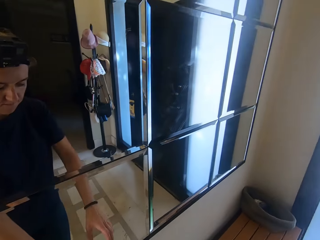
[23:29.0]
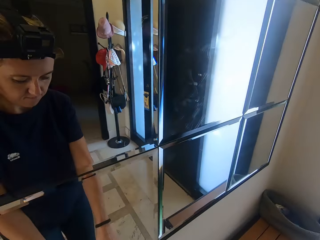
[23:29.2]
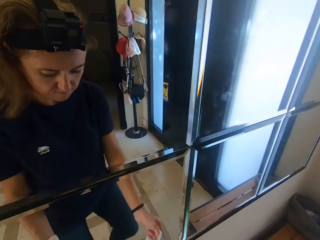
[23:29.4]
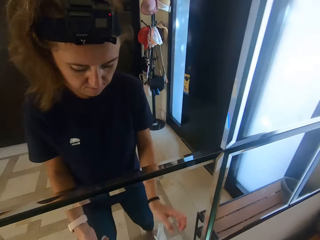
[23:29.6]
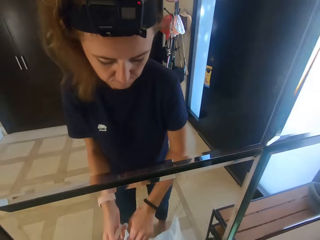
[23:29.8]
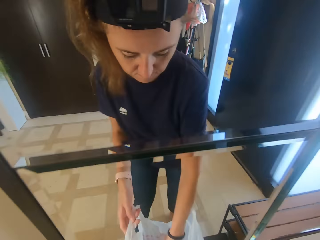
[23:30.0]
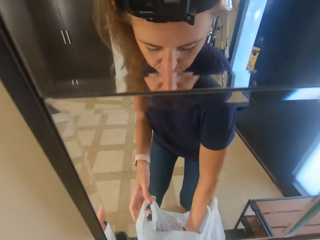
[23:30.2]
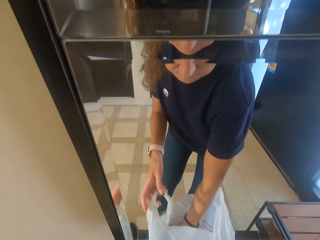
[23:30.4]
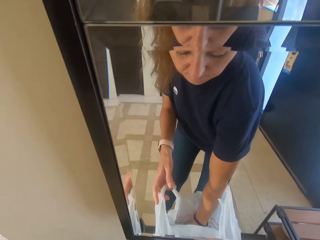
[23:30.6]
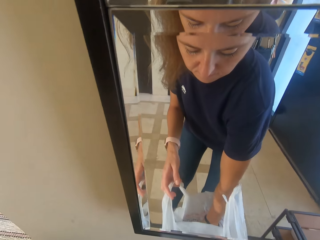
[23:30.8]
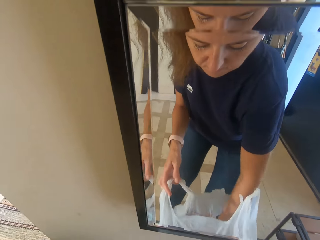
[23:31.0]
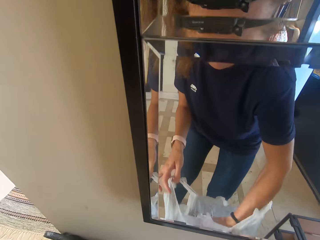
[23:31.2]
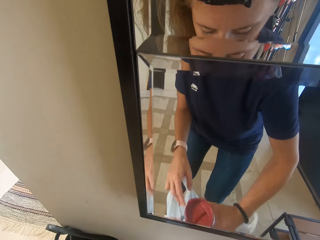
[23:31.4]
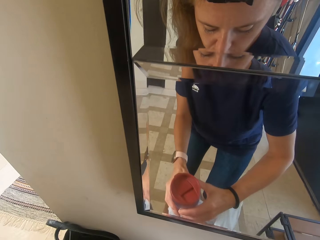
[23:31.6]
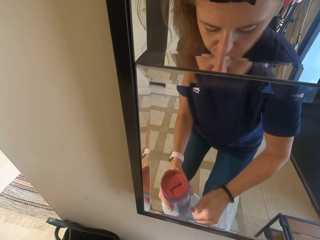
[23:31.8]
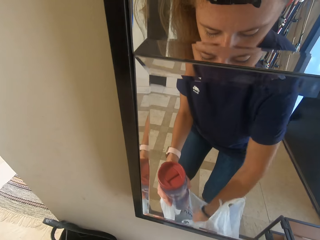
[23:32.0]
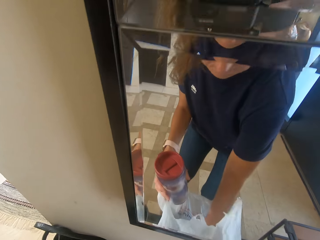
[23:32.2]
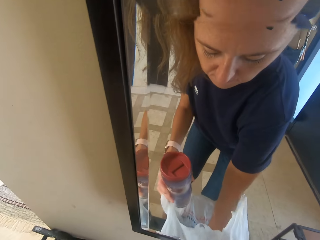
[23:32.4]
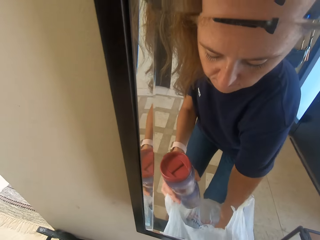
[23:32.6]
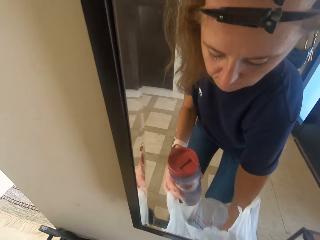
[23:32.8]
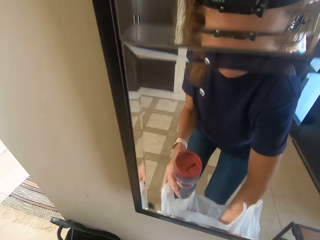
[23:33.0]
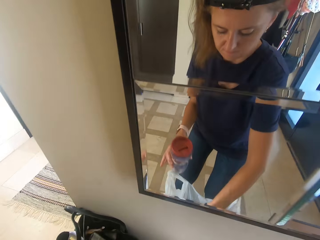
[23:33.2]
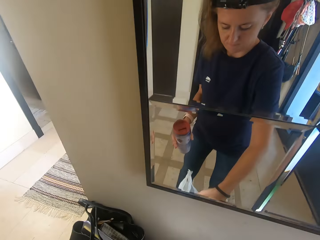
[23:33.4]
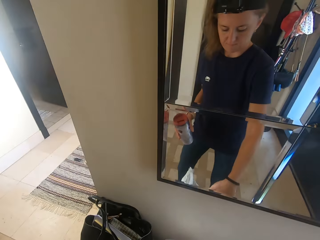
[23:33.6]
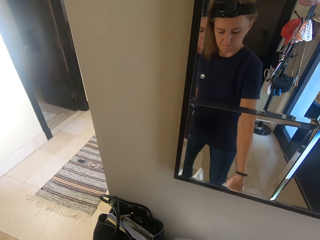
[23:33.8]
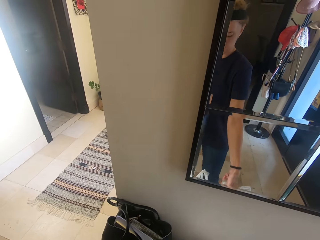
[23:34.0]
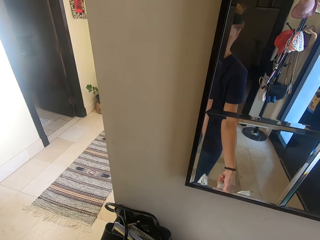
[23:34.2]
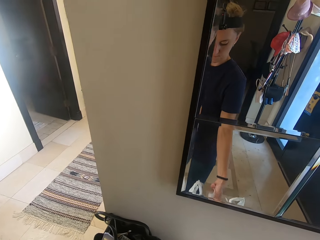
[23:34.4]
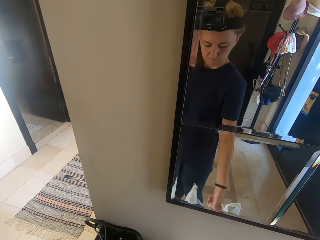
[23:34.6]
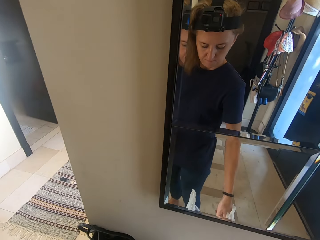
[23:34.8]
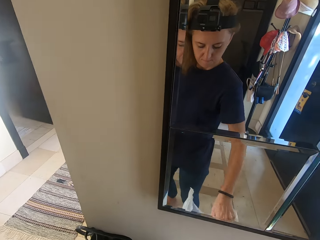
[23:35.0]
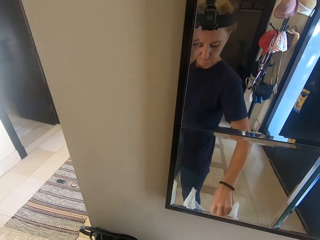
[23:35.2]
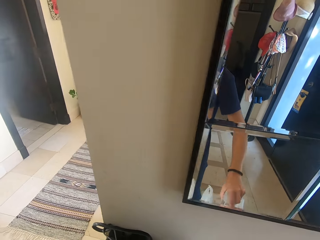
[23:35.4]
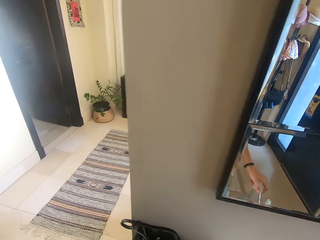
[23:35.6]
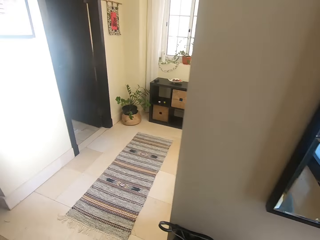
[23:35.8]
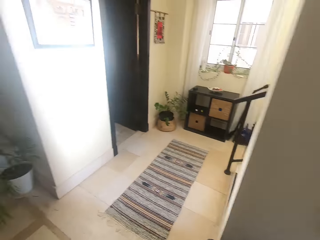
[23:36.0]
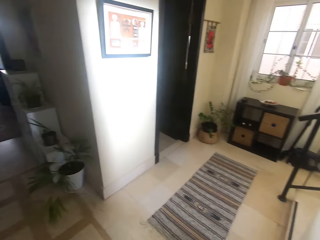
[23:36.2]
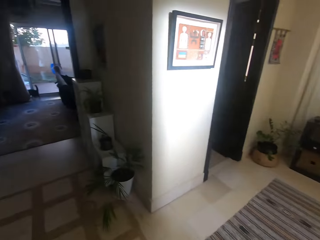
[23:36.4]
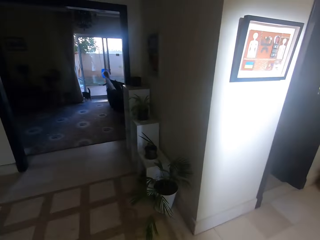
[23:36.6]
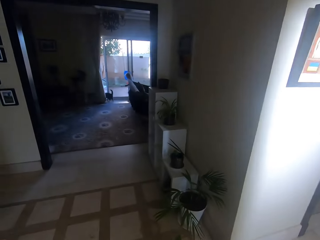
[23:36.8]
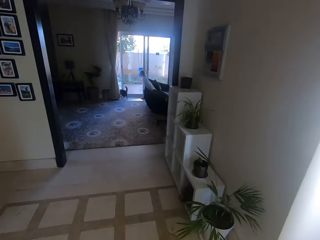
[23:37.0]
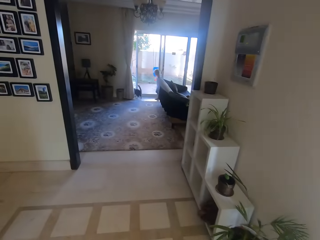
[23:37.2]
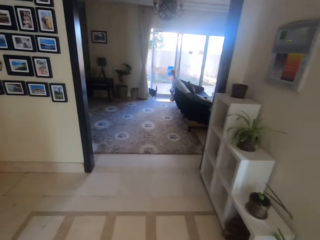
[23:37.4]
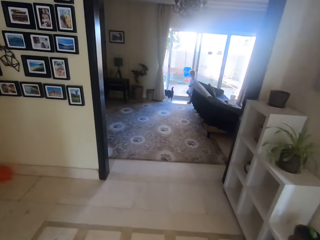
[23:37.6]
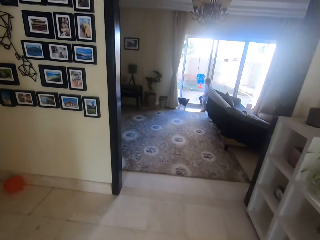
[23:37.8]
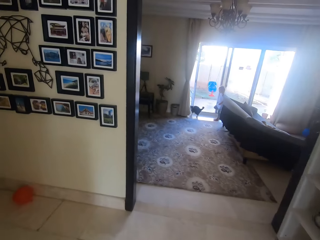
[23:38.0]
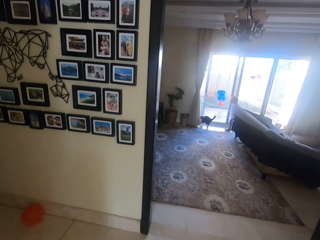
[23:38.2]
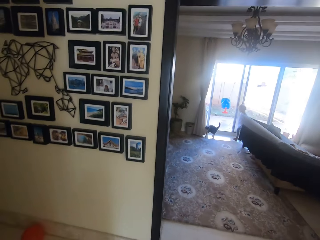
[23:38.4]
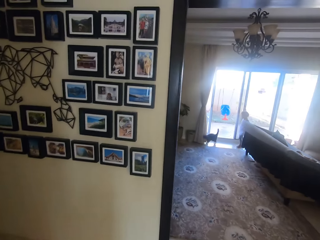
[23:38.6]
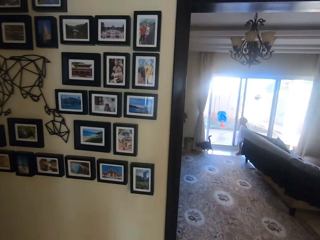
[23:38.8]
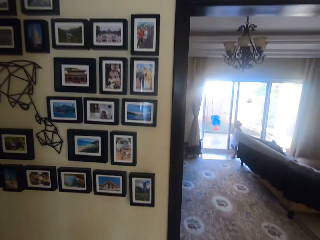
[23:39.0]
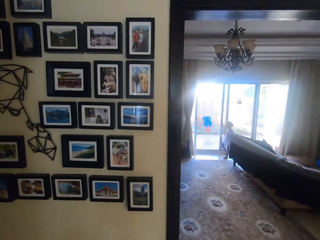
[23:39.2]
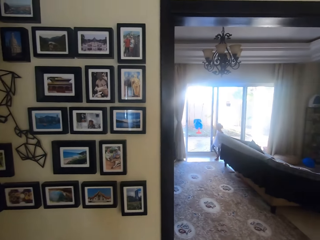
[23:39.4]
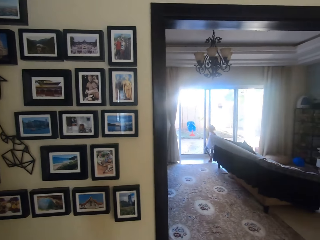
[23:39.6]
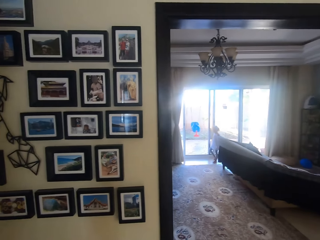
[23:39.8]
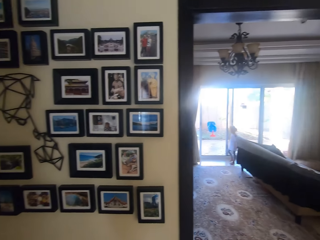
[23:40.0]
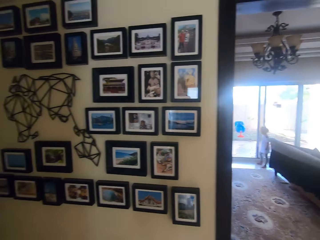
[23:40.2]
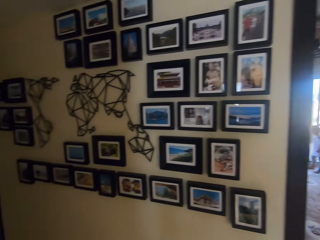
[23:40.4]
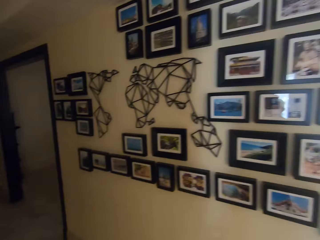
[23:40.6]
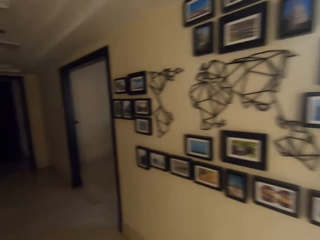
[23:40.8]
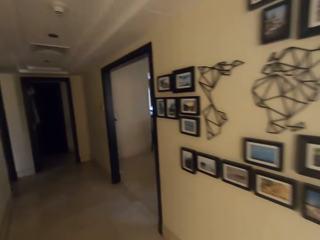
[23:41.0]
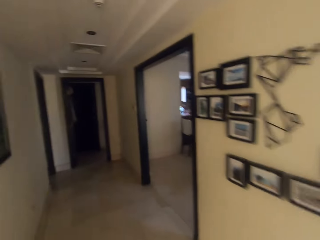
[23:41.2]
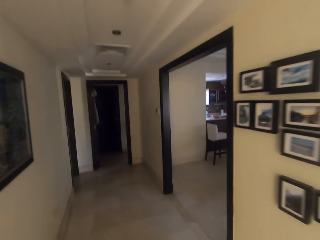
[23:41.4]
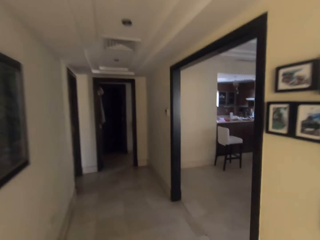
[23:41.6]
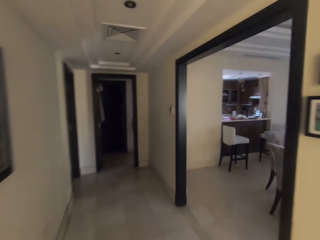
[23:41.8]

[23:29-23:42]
The camera wearer holds a nylon paper. They open a polythene bag. They take out a water bottle. They walk around the room.

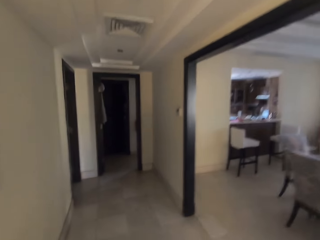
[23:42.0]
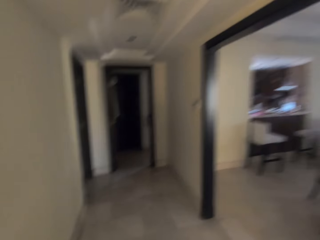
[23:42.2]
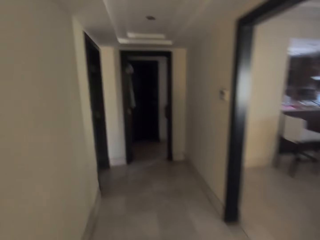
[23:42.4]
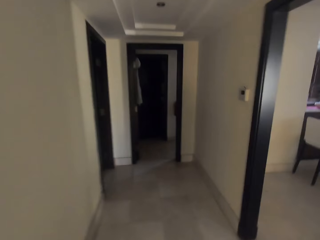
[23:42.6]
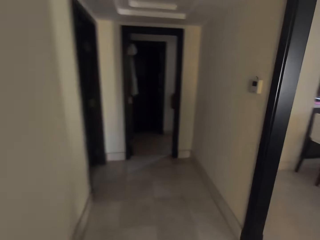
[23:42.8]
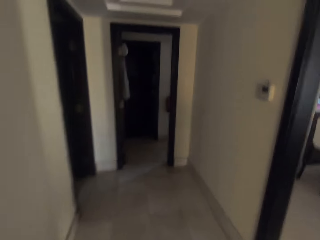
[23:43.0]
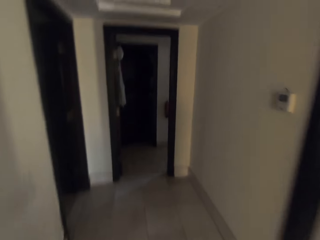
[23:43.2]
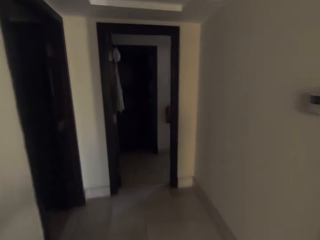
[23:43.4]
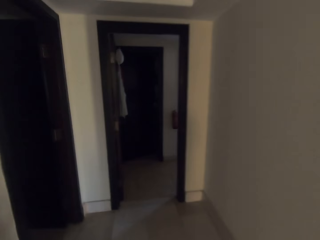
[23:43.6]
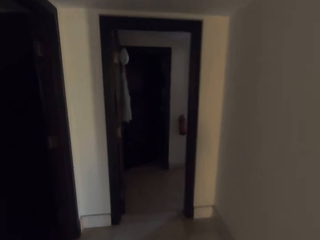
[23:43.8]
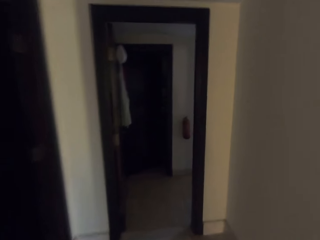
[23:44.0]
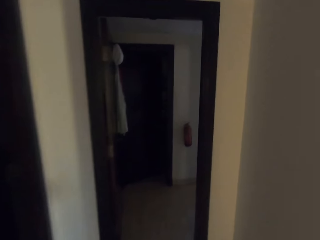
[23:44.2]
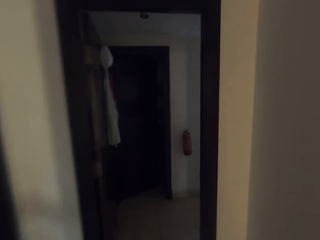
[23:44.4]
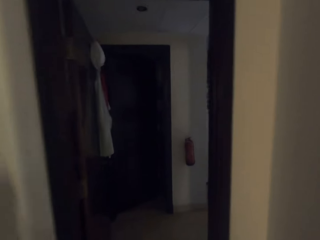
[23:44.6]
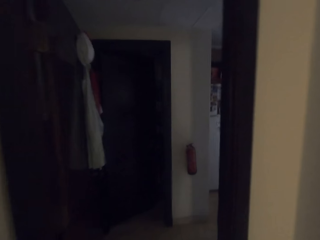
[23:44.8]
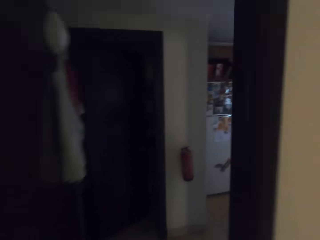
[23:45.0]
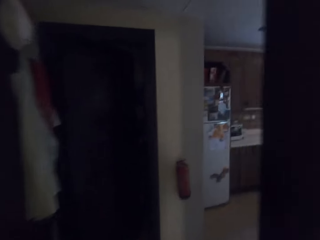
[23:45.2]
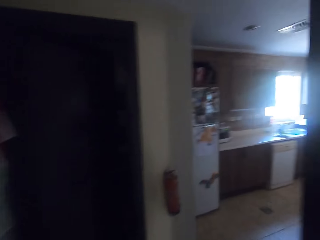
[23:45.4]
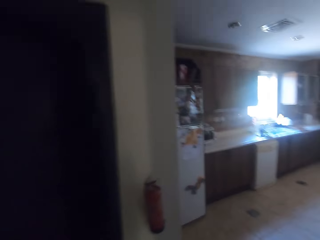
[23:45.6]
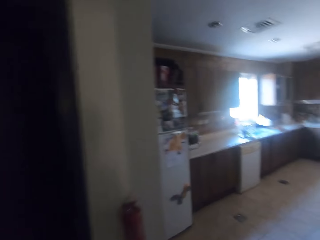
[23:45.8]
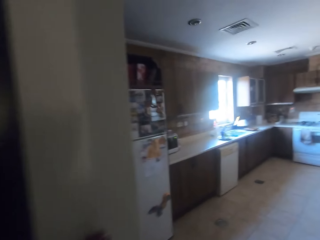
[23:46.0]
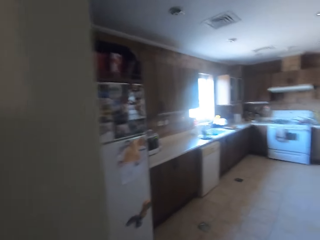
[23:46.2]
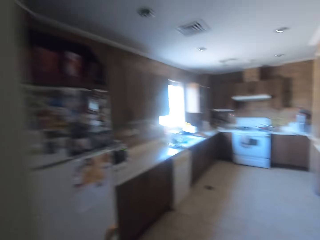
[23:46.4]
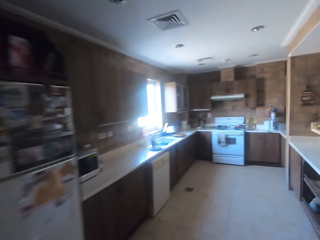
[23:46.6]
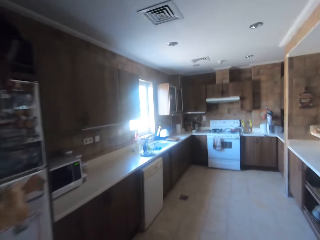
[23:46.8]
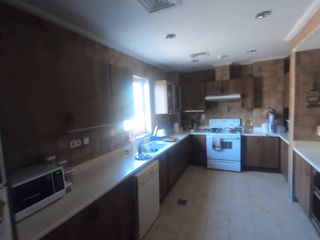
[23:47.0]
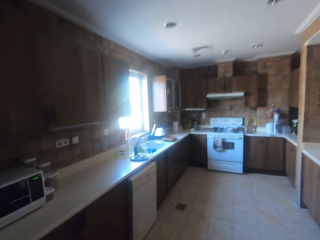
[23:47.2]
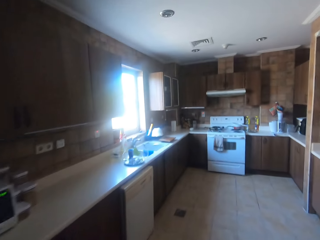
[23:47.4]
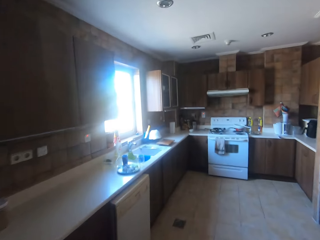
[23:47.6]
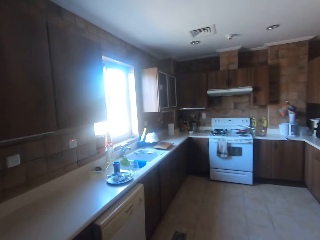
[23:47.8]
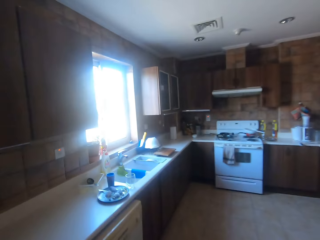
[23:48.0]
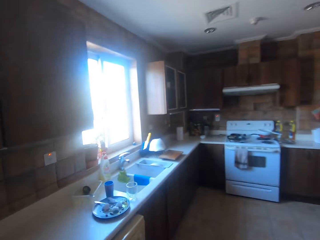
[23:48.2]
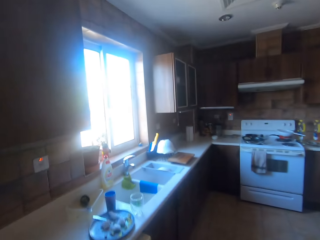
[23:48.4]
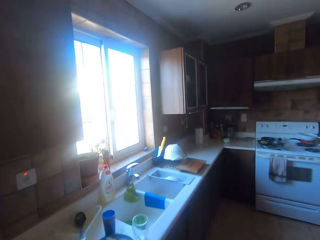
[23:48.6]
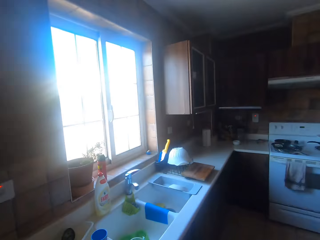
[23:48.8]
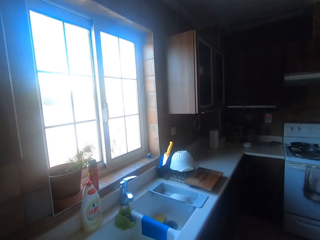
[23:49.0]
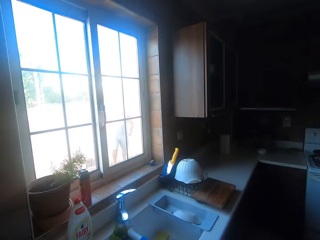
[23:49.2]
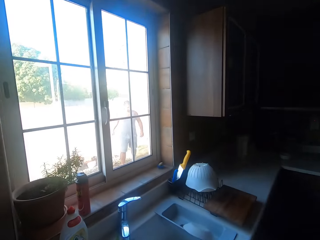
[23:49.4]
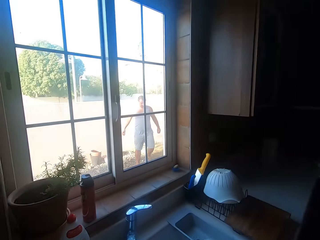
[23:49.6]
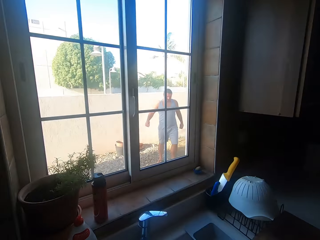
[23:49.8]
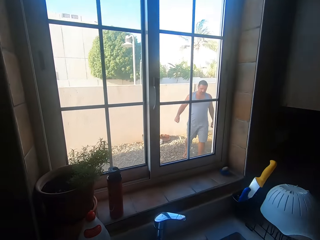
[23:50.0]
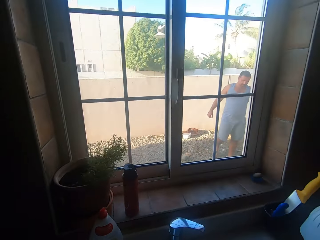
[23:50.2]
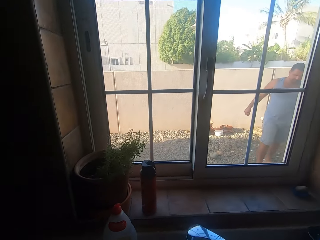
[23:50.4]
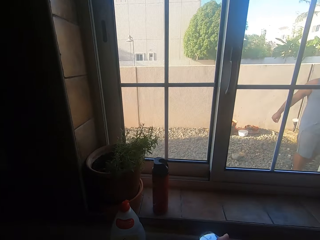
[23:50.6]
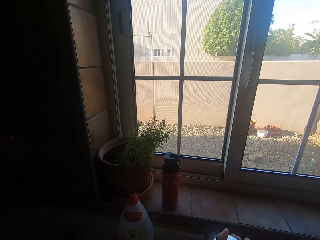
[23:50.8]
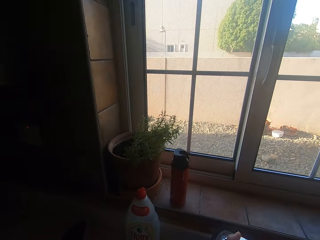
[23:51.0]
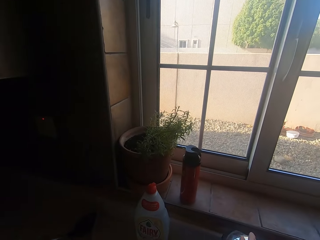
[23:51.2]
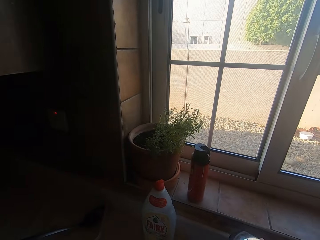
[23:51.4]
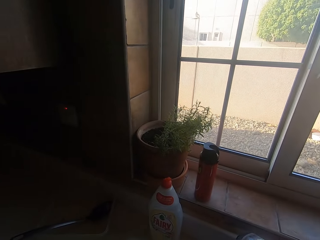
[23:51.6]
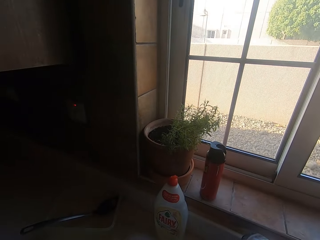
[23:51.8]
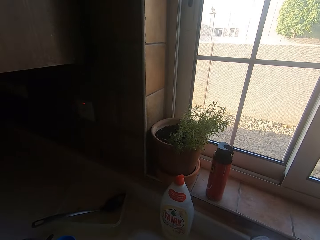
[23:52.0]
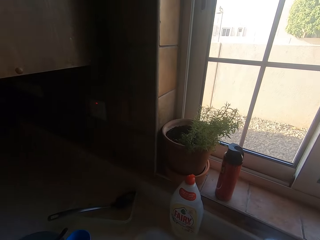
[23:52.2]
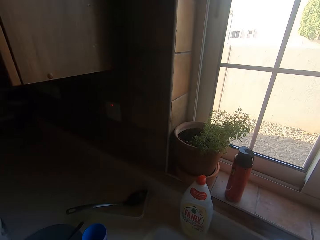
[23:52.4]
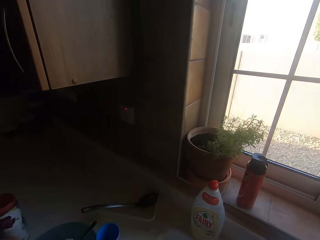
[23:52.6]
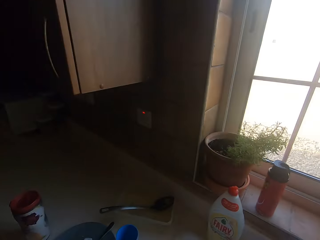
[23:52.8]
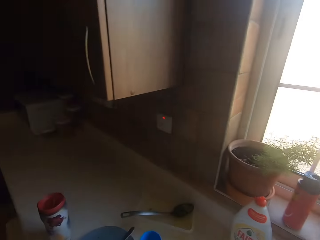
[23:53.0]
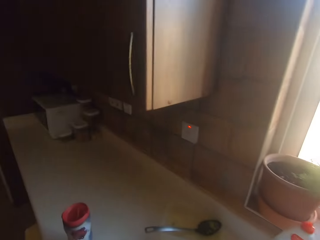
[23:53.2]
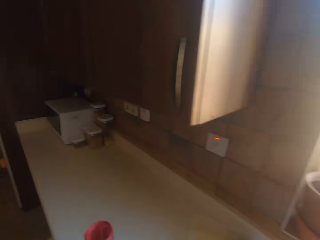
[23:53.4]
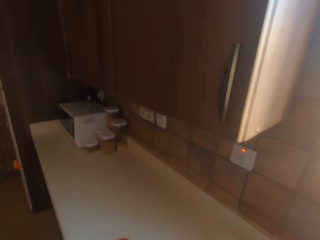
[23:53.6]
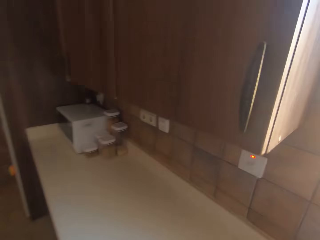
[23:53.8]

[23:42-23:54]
The camera wearer opens a tap. They fetch water in a water bottle. They close the tap.
